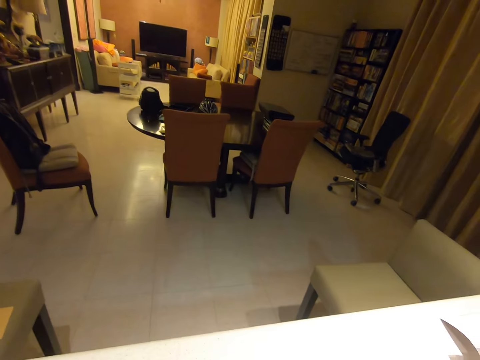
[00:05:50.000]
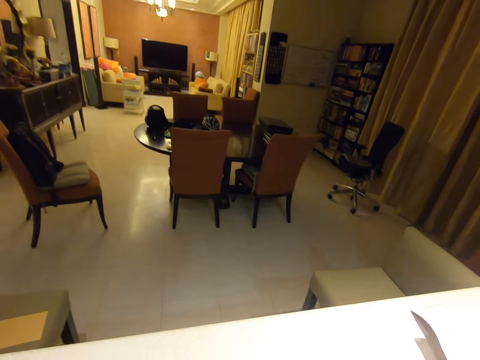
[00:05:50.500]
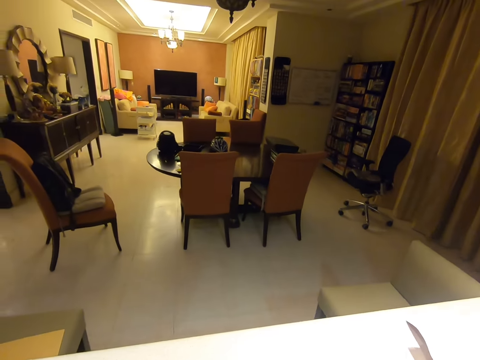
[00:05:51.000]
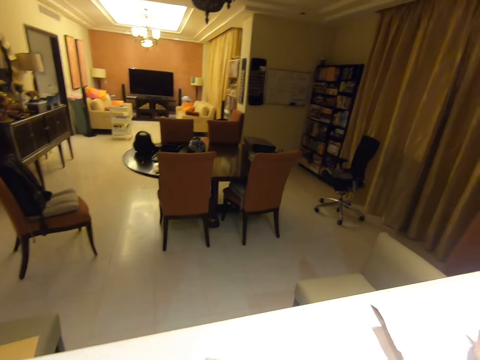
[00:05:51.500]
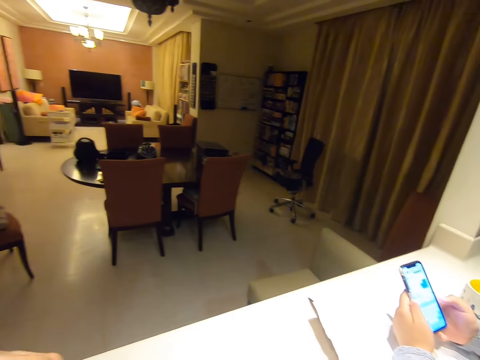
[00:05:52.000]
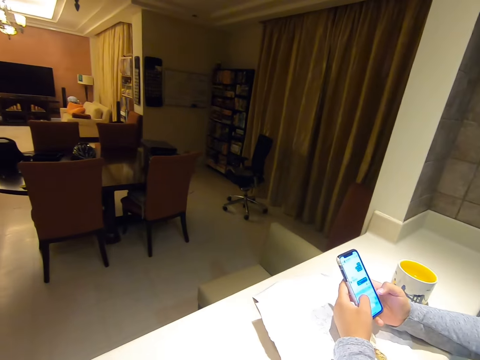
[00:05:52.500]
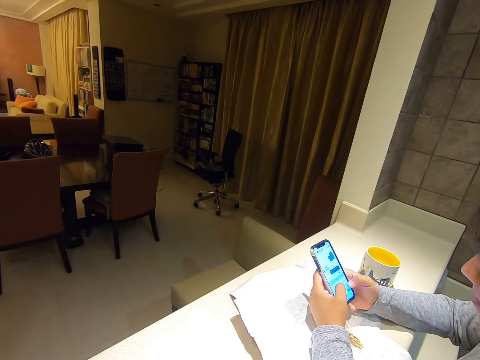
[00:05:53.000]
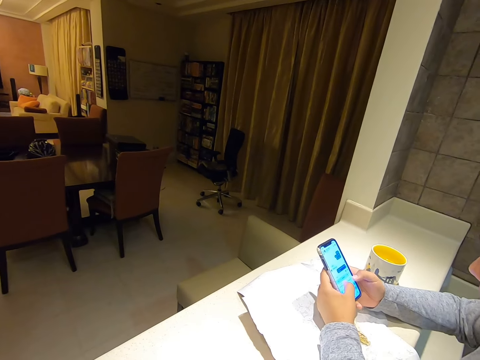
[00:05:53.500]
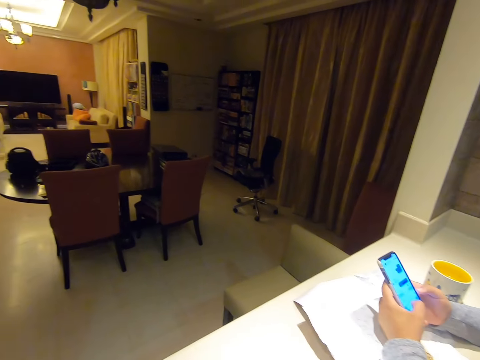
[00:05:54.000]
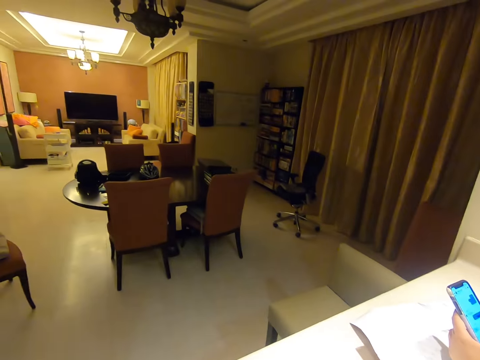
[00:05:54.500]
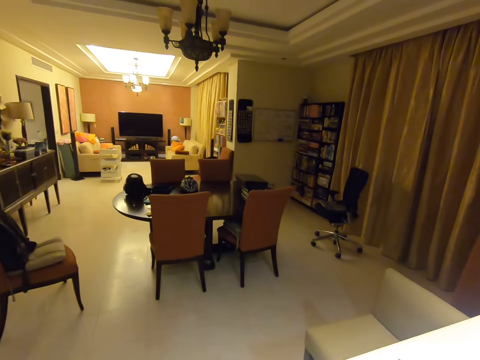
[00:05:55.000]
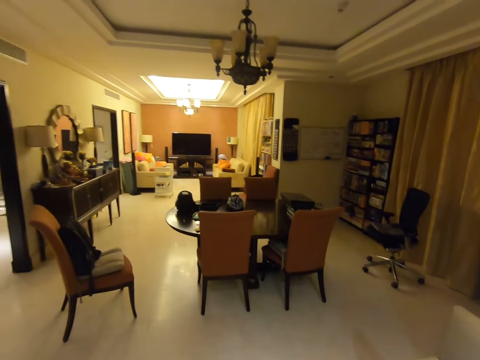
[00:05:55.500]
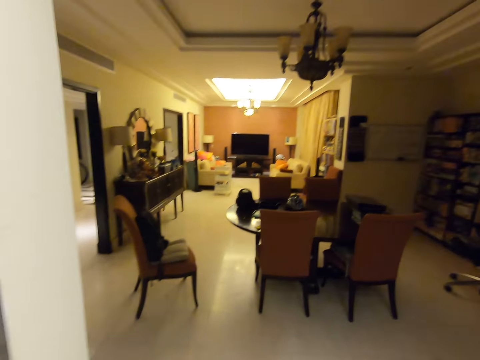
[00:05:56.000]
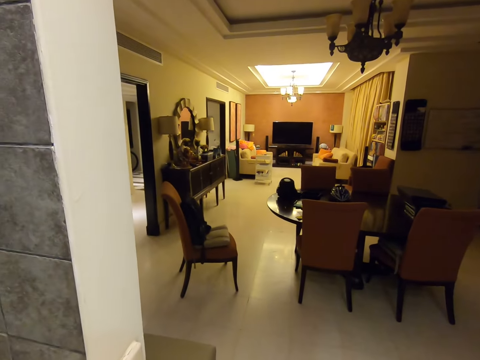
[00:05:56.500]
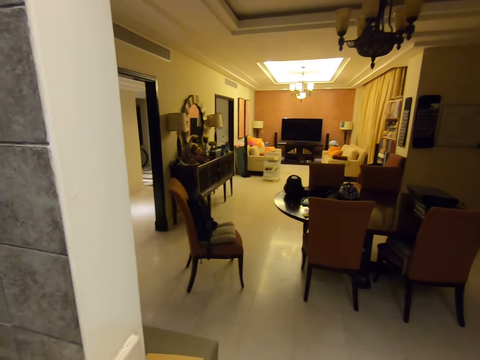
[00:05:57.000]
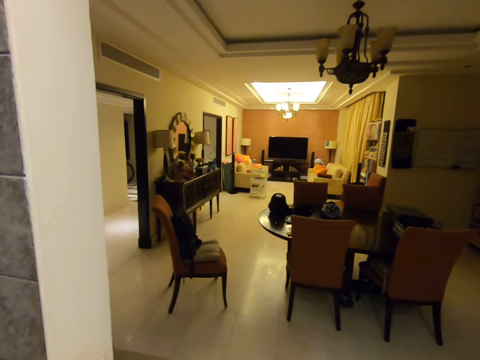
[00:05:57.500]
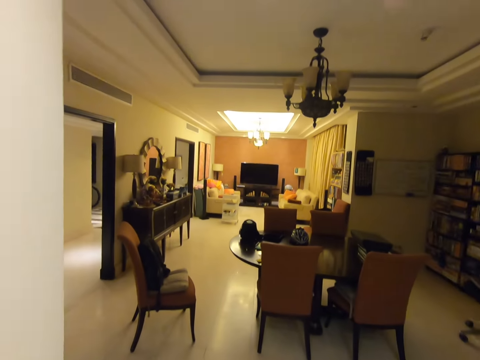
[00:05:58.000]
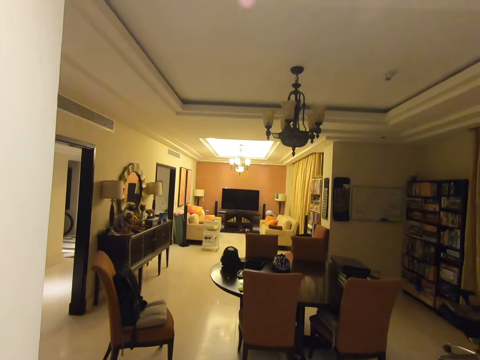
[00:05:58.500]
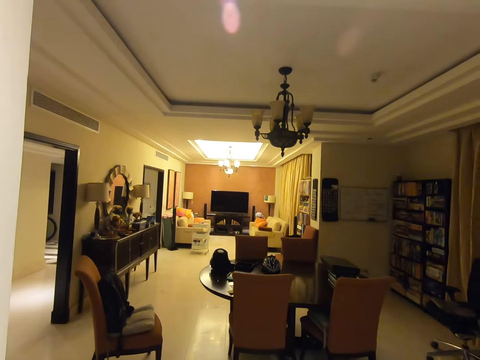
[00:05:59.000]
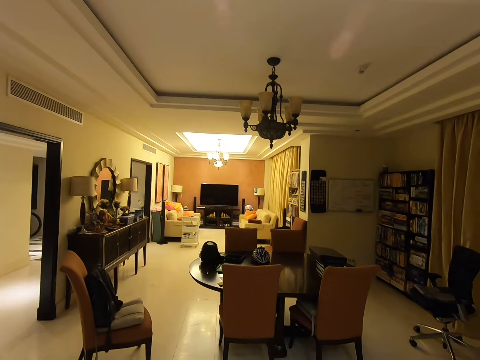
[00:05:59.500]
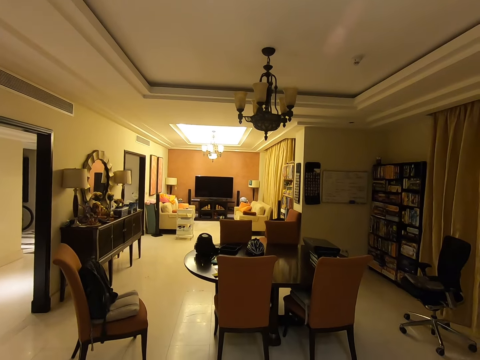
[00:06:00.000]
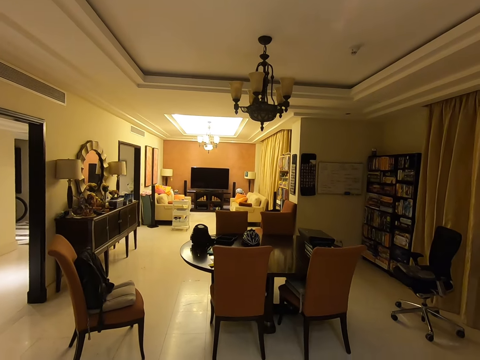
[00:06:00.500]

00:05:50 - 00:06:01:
The woman operates the phone with both hands. The camera wearer looks around the house.

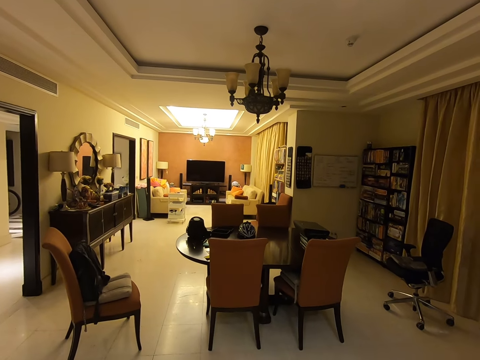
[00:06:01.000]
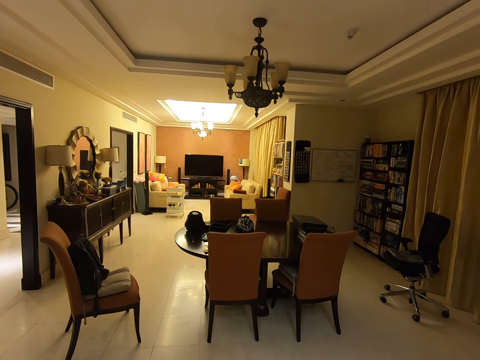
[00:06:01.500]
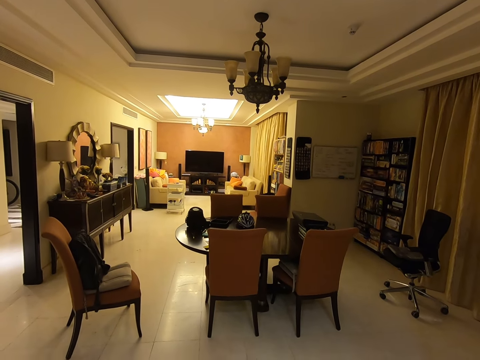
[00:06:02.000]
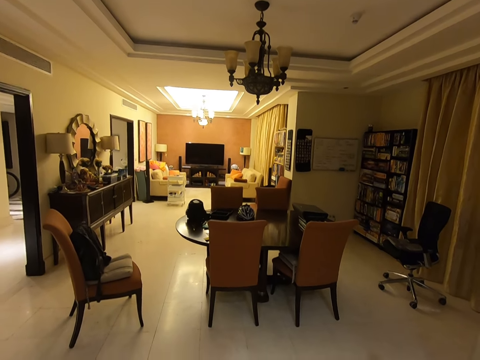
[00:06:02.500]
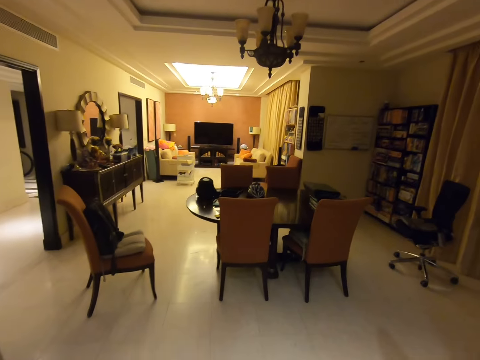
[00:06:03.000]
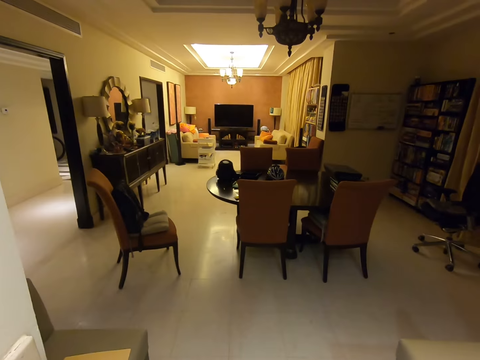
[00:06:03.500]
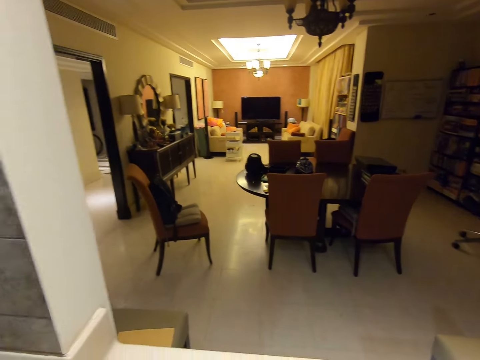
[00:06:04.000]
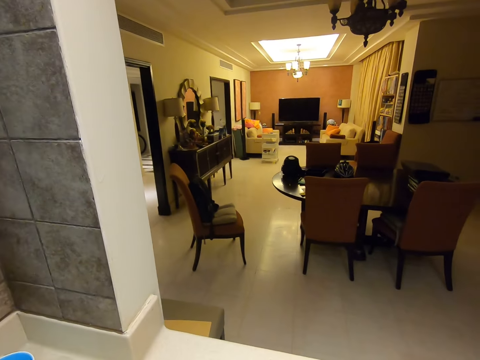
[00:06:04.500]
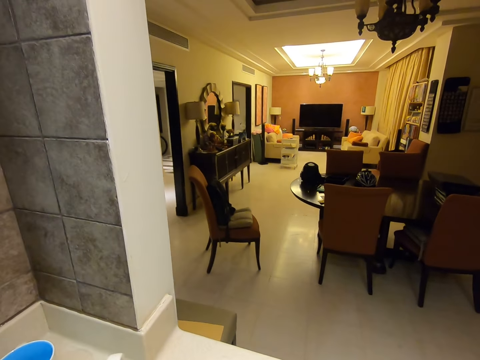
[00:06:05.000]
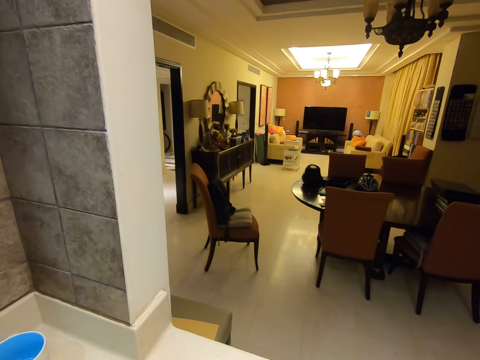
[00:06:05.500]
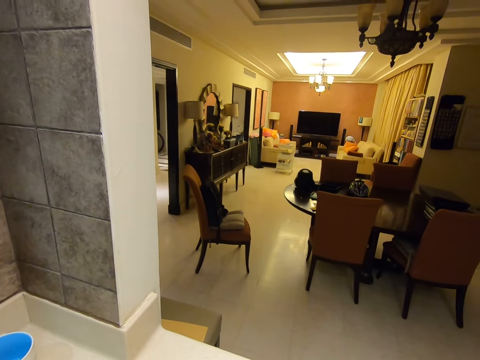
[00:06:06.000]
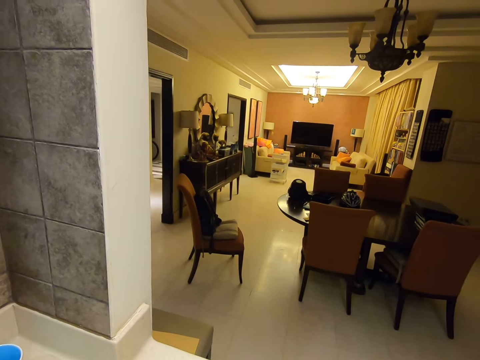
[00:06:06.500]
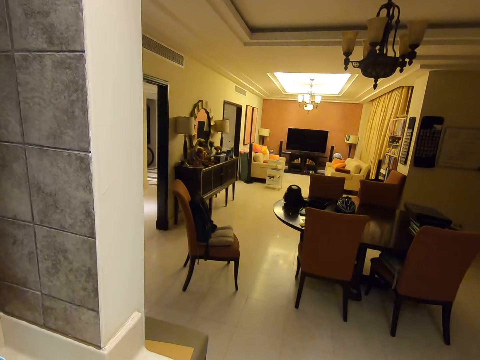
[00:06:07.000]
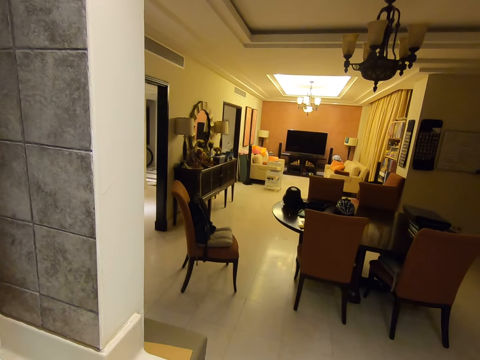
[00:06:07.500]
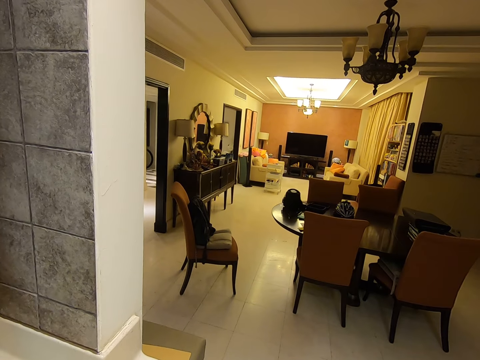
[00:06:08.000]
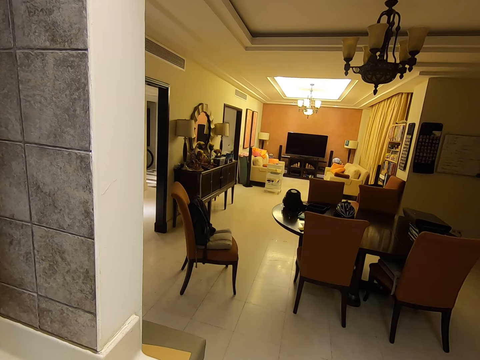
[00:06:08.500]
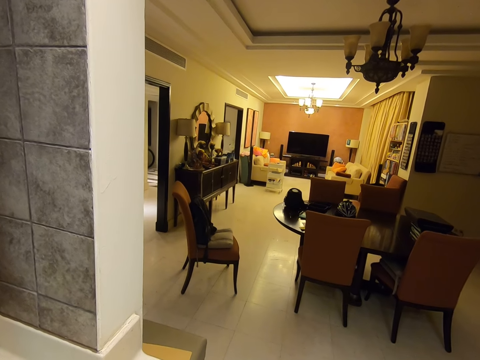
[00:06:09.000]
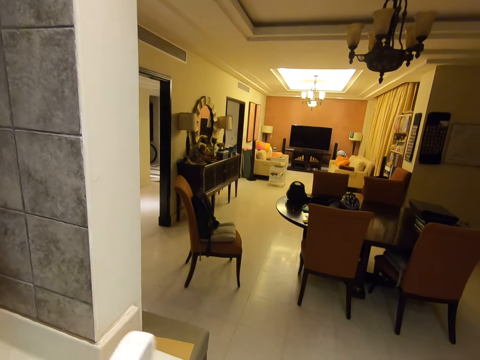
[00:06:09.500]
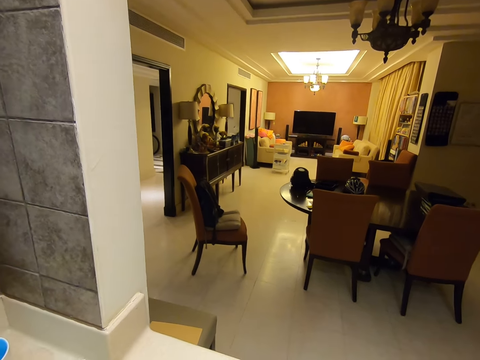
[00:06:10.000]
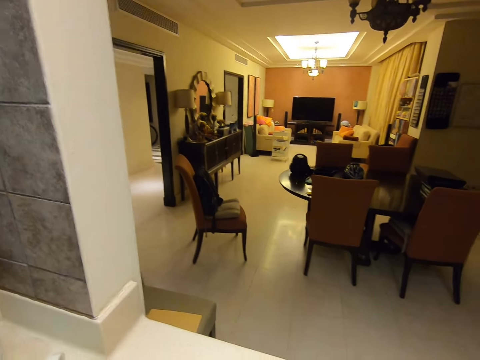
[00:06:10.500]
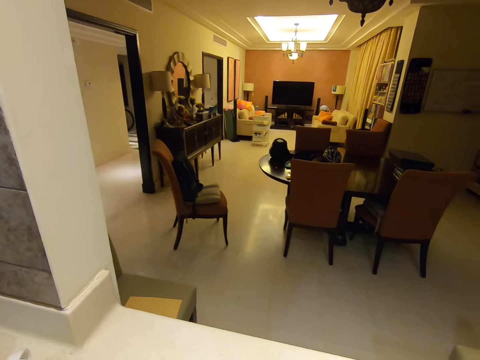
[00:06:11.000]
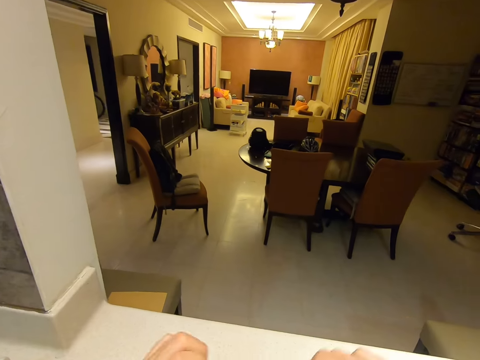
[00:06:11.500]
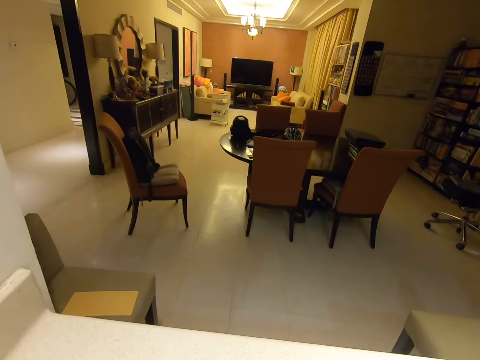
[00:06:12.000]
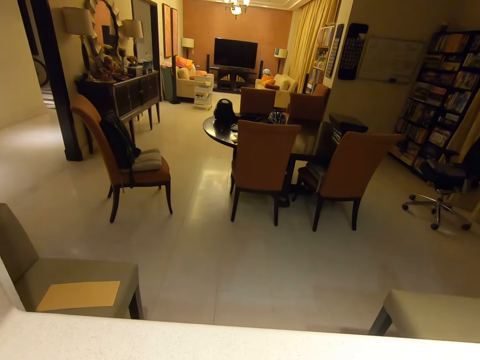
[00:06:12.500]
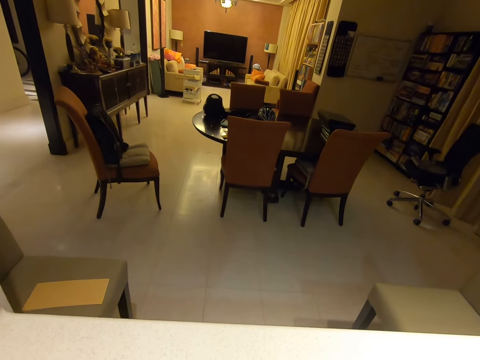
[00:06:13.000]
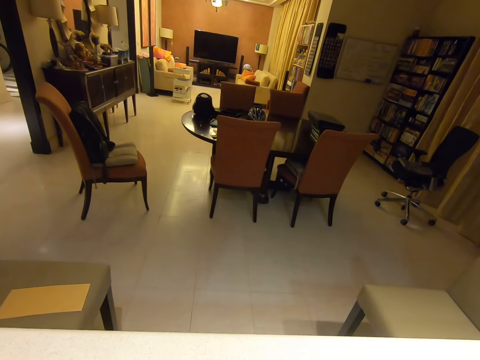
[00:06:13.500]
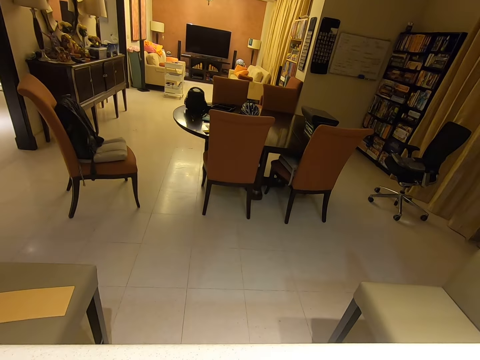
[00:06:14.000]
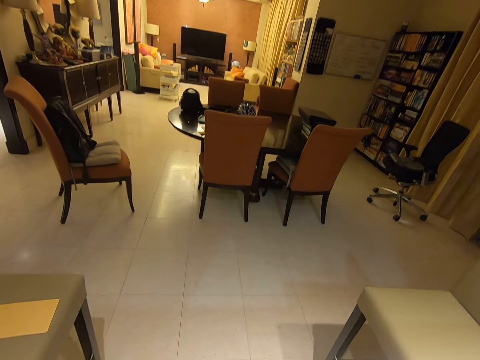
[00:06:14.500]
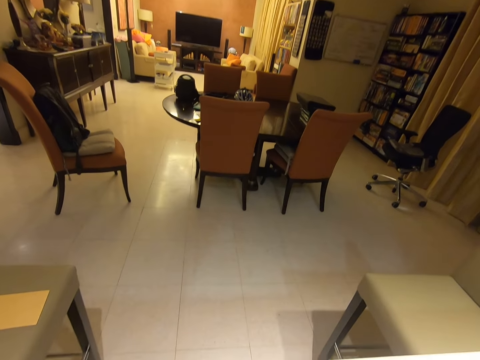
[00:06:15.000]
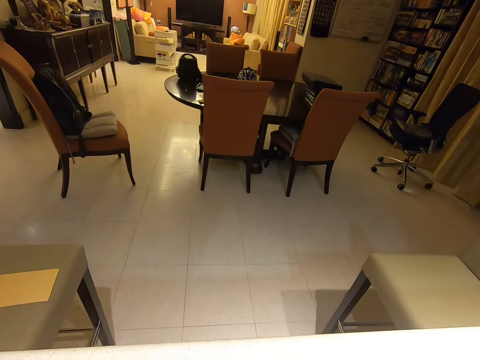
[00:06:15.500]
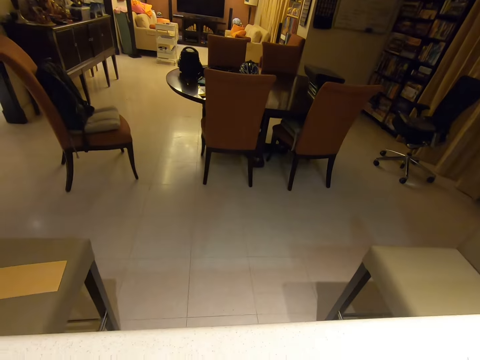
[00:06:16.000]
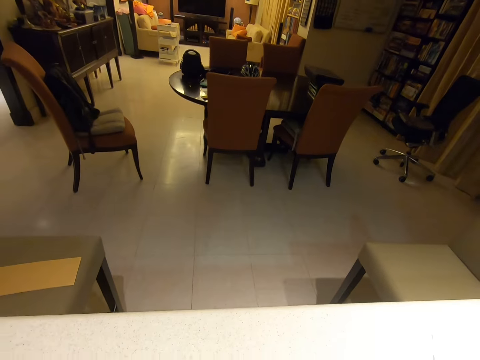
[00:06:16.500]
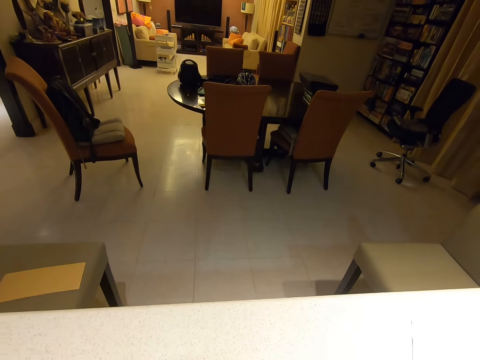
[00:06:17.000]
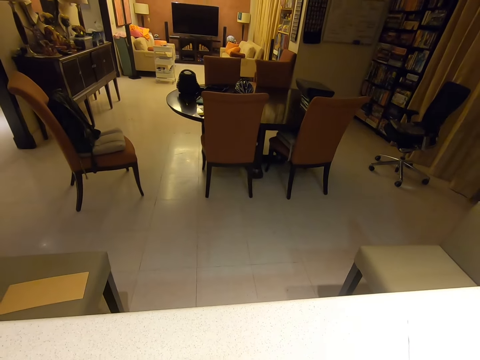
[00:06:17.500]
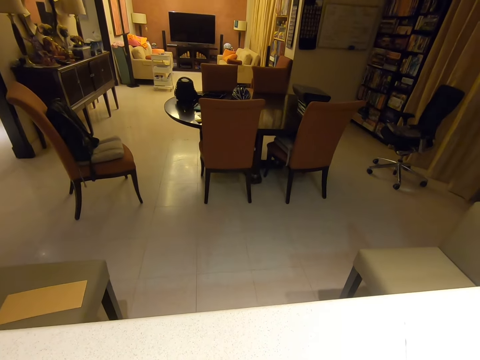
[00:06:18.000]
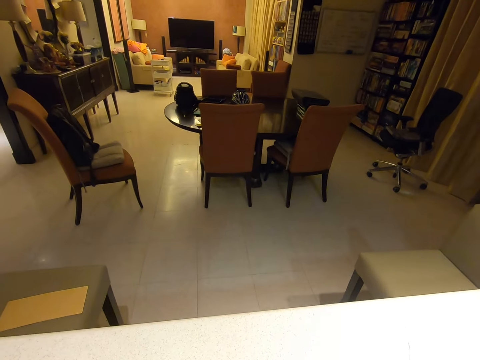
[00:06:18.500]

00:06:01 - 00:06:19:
The camera wearer holds a paper. He stares at the dining table. He moves a cup. He drops the cup on a table with his left hand. He moves his hands. He stares at the dining table.
